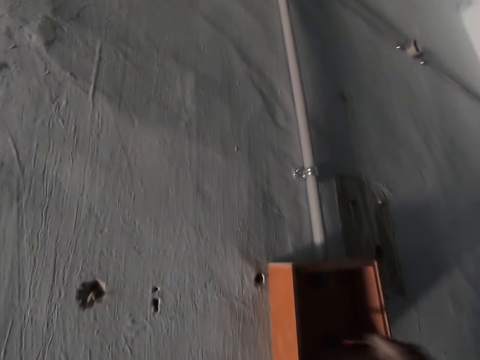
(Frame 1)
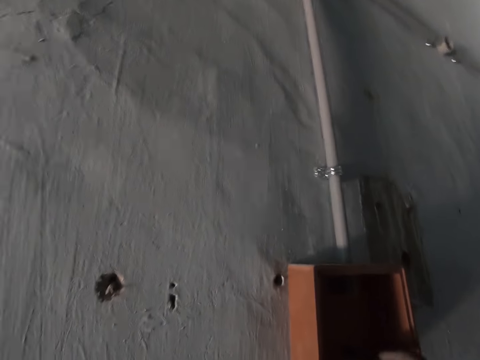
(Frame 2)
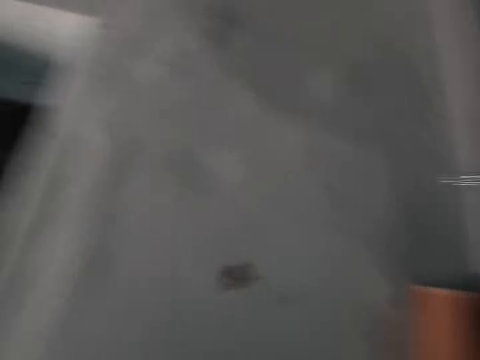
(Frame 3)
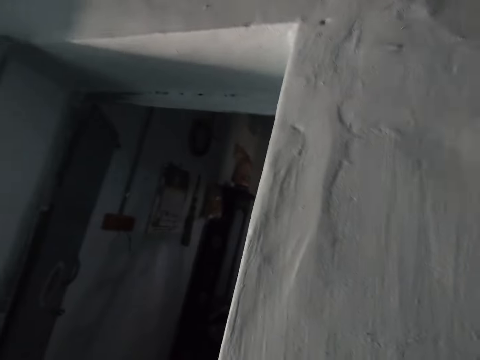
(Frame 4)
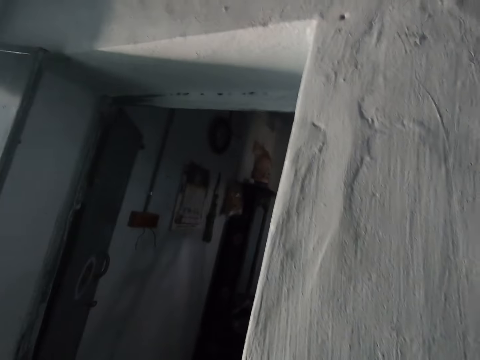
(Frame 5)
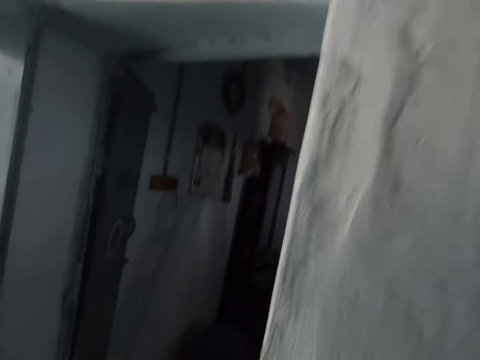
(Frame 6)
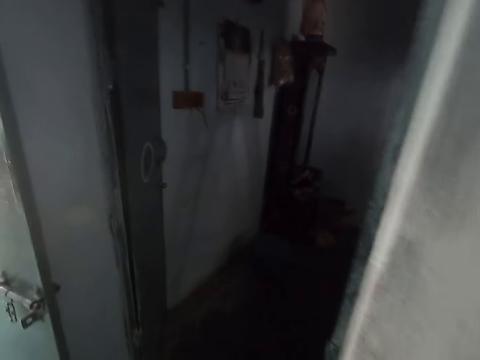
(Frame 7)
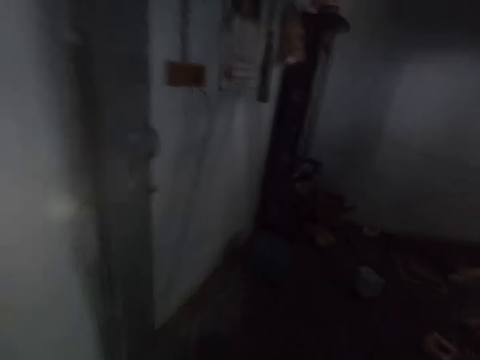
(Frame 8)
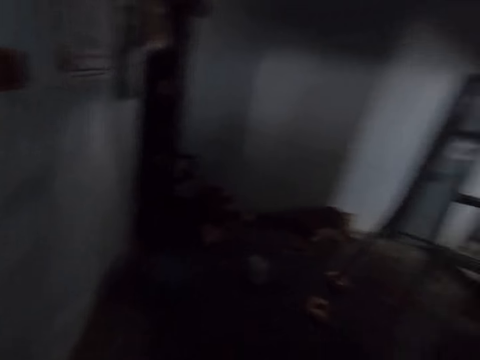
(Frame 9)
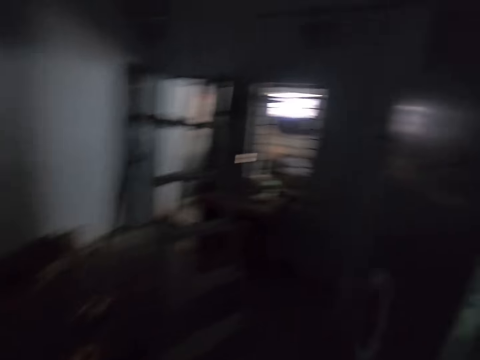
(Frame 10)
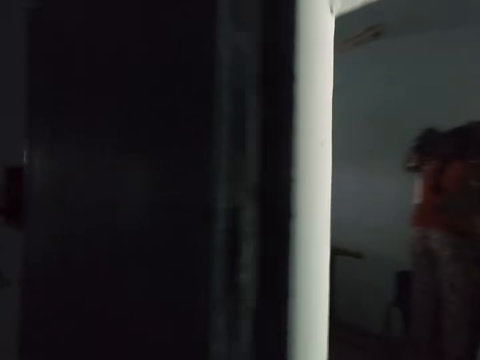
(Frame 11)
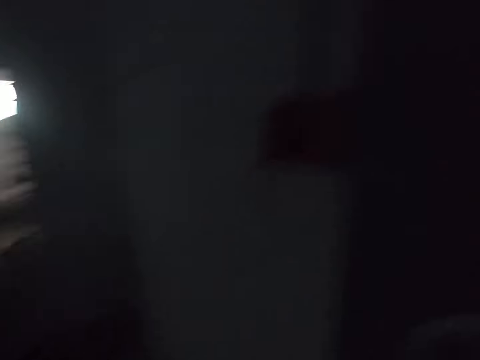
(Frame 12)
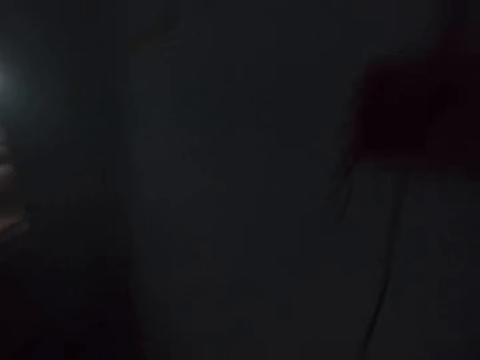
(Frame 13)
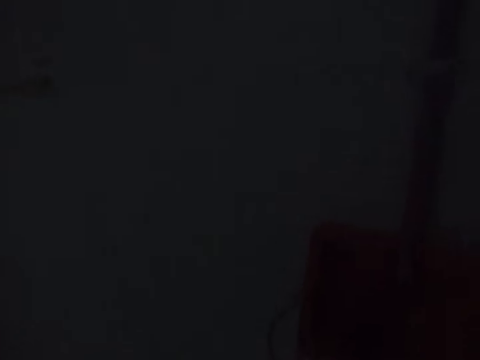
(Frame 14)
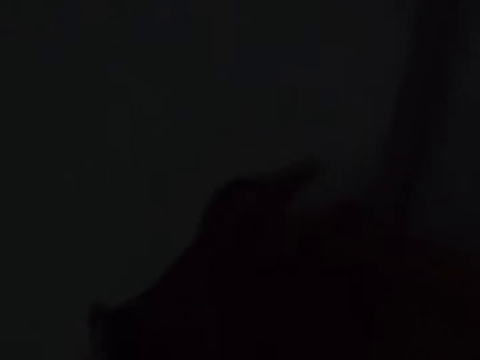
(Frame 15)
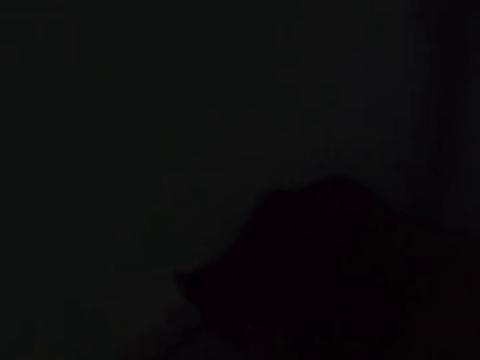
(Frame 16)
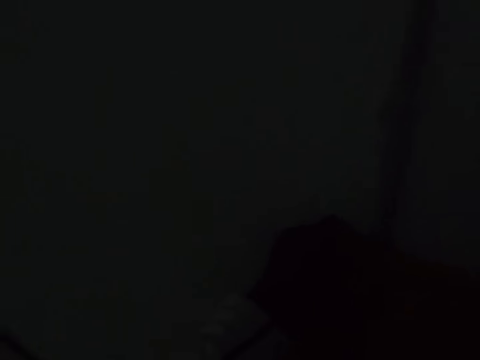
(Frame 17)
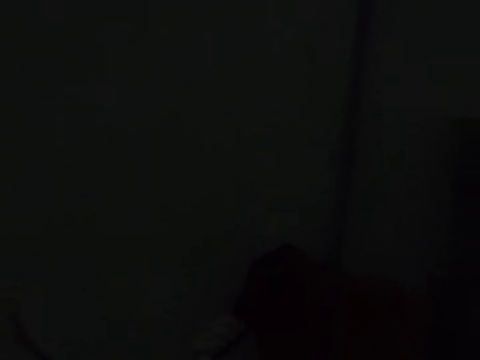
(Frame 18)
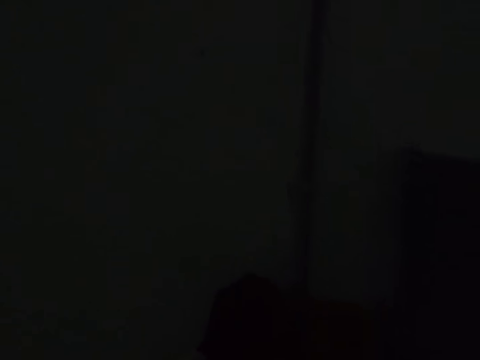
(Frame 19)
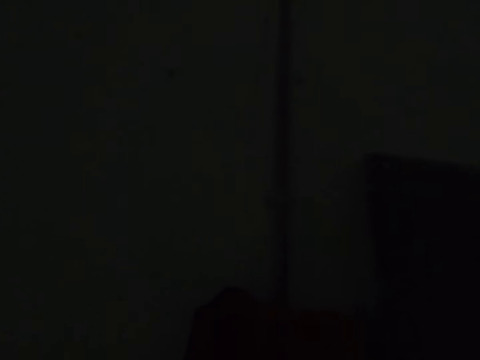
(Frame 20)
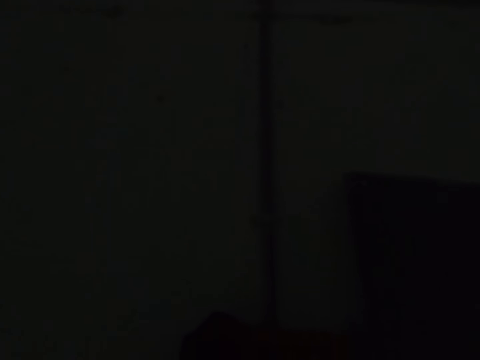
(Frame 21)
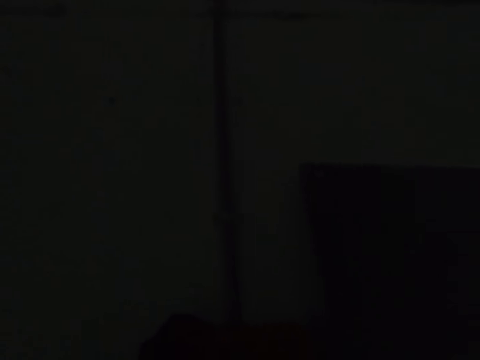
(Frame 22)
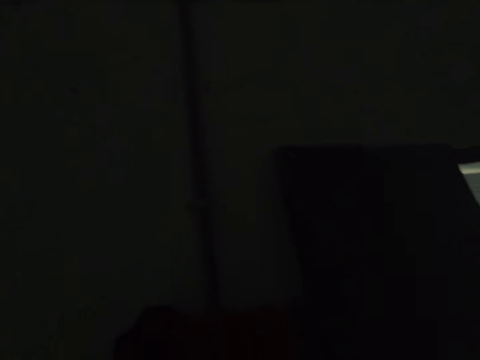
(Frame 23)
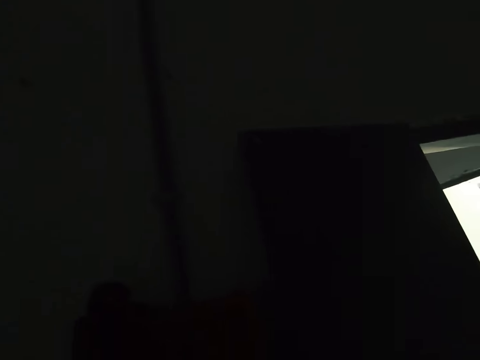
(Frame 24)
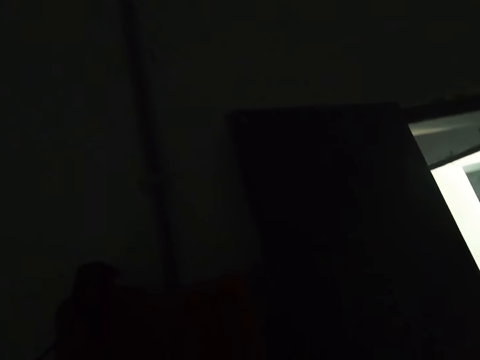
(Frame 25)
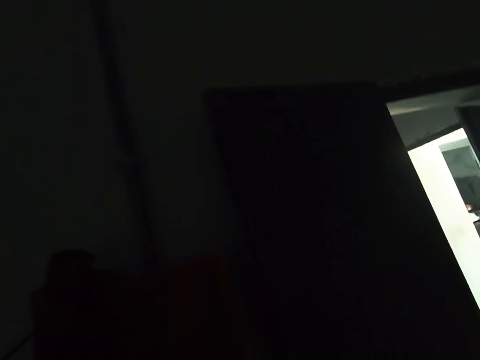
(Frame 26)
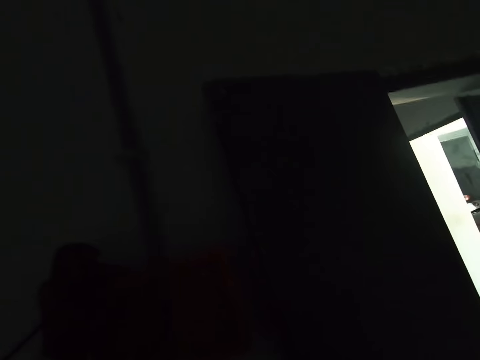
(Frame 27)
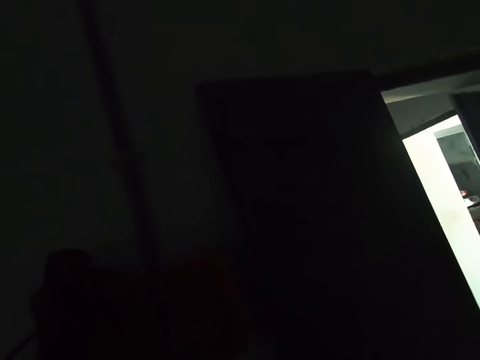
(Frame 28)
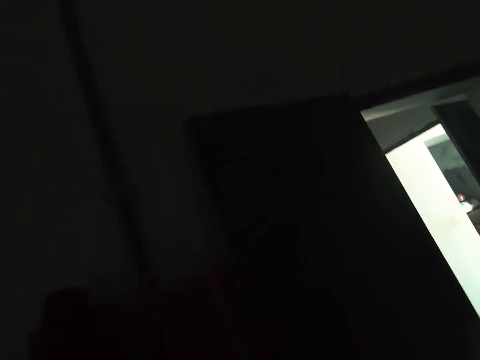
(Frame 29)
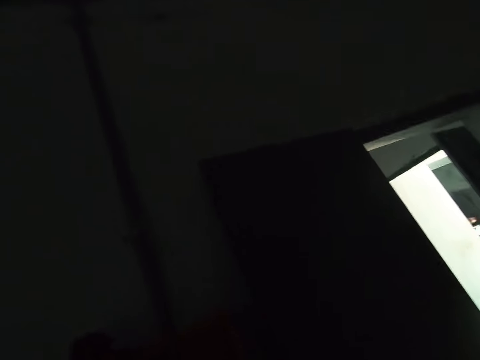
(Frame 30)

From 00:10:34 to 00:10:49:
The camera wearer looks around. They walk on the floor. They hold a meter box. They move wires in the box.

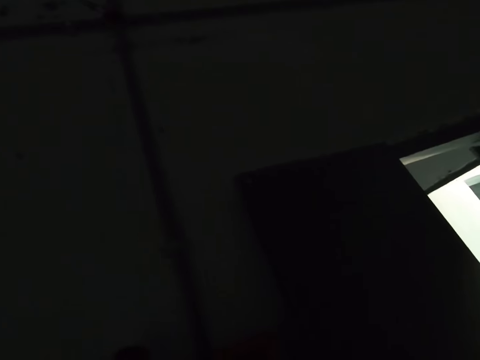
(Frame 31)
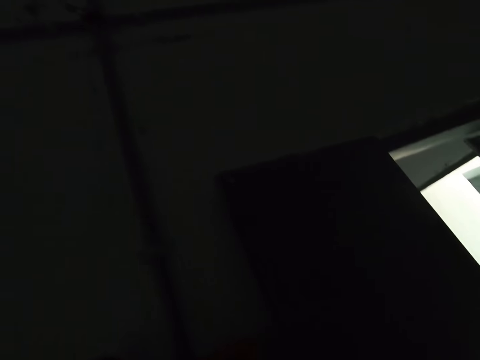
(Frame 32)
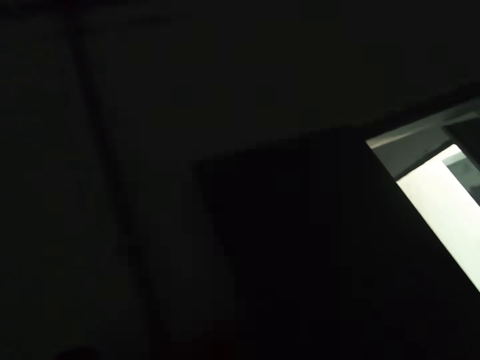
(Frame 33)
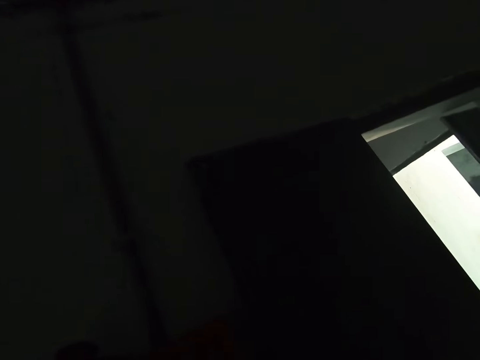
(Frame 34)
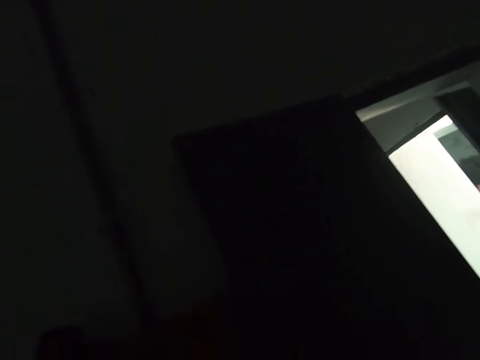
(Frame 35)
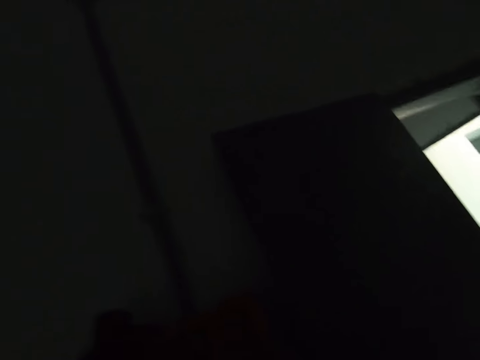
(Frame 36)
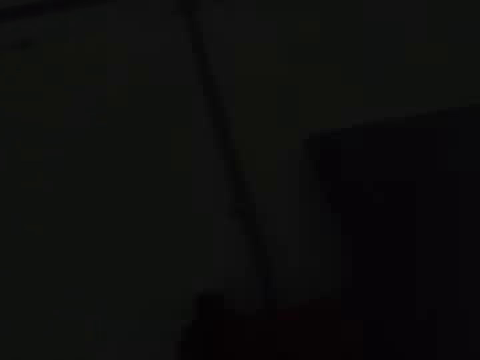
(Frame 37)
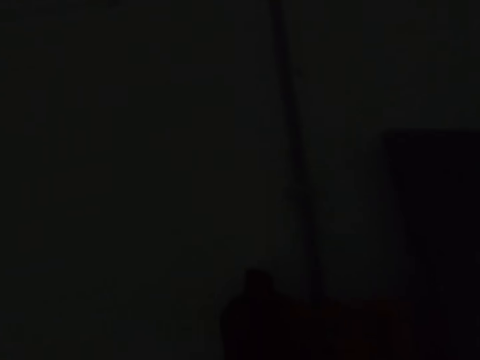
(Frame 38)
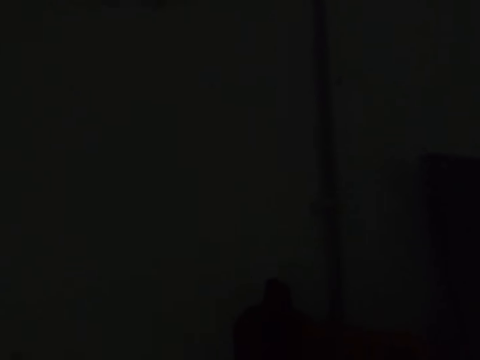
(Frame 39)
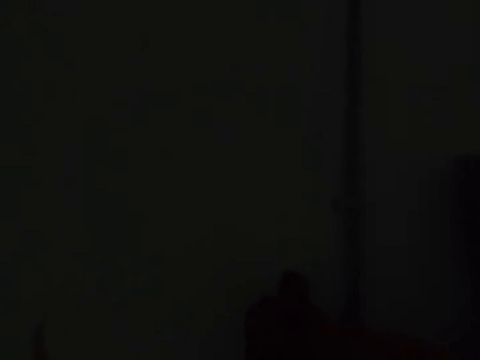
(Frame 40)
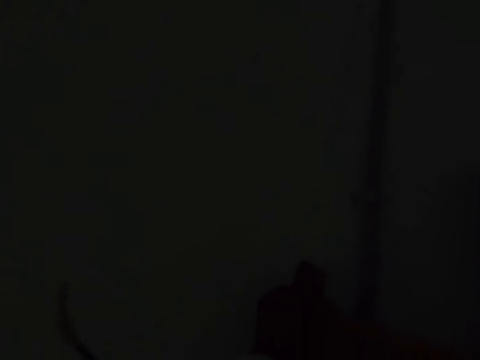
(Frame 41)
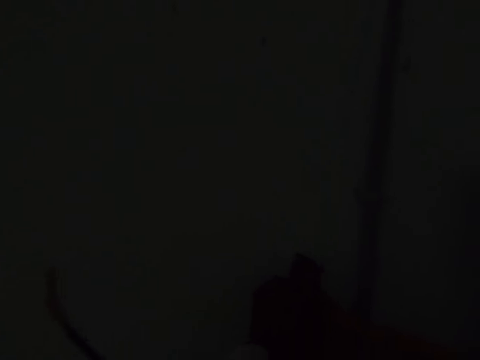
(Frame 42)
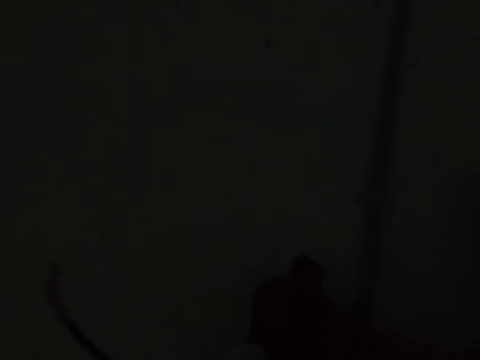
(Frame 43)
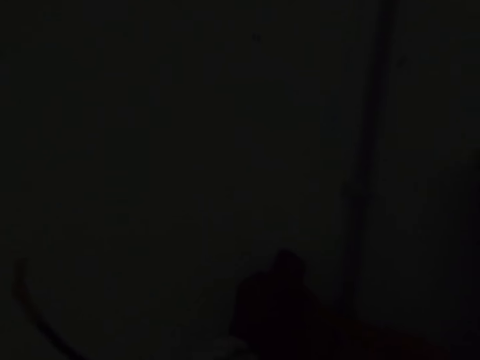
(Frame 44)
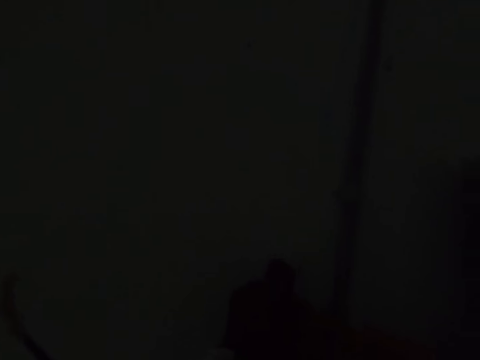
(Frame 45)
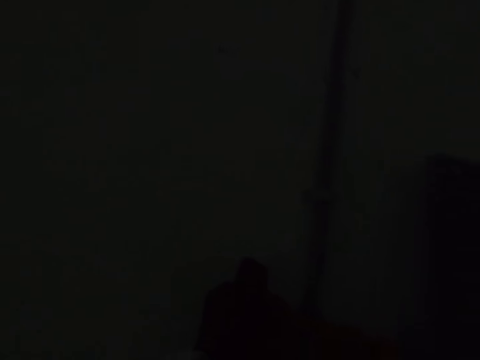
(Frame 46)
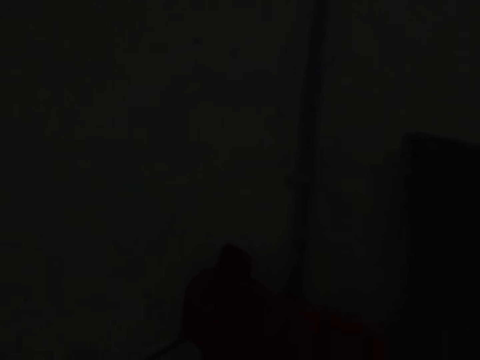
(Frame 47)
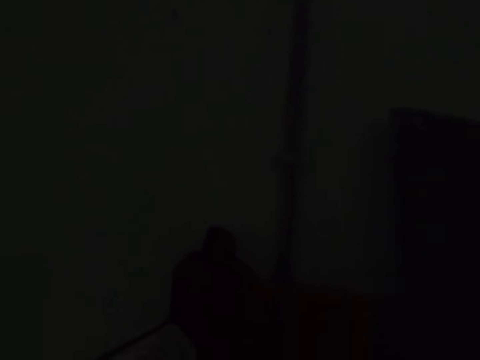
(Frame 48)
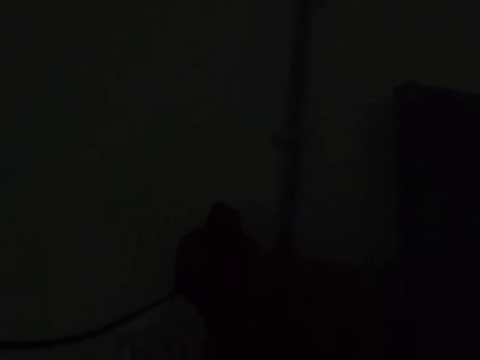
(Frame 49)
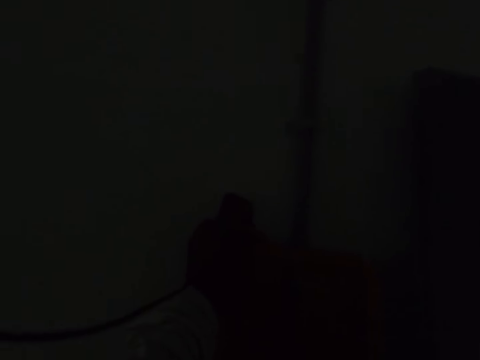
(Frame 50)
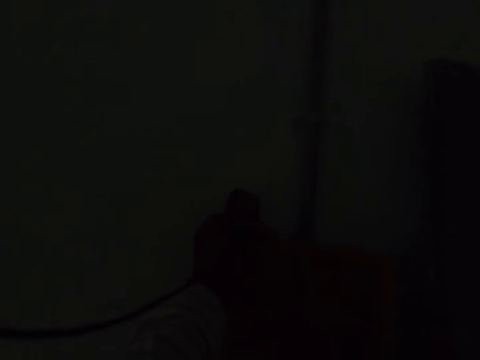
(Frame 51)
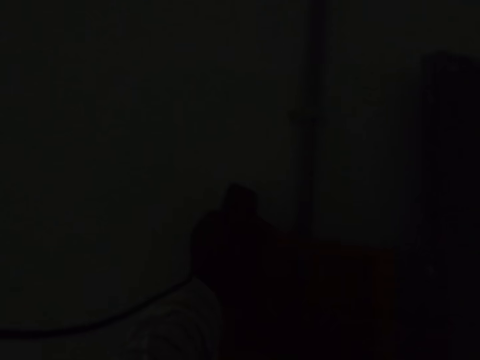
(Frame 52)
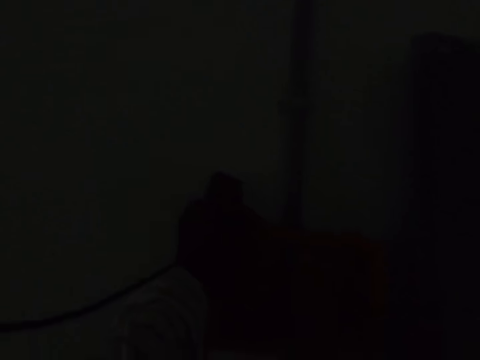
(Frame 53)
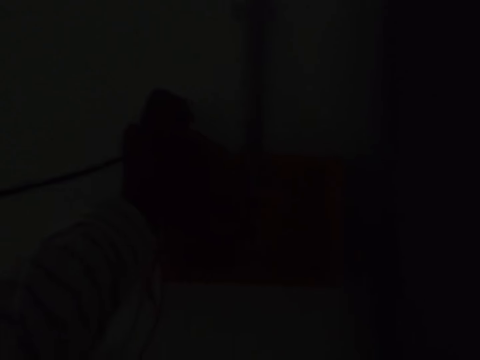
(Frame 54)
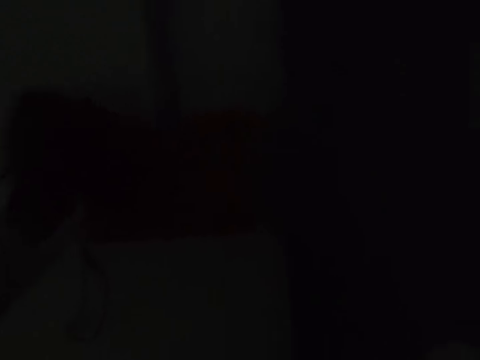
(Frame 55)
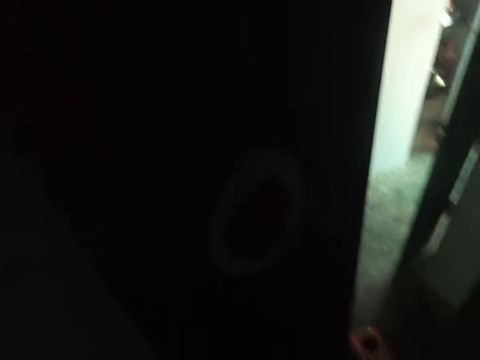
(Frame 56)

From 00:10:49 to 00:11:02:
The camera wearer looks around the room.
